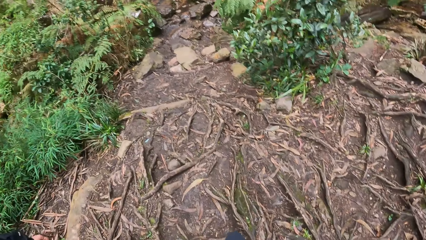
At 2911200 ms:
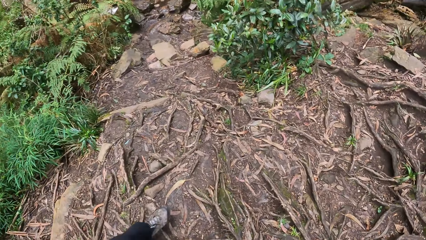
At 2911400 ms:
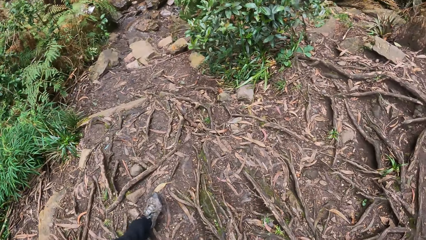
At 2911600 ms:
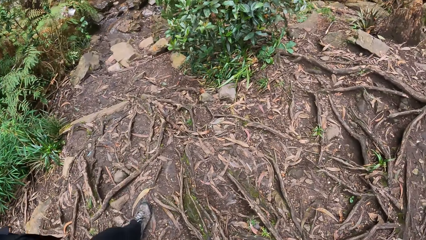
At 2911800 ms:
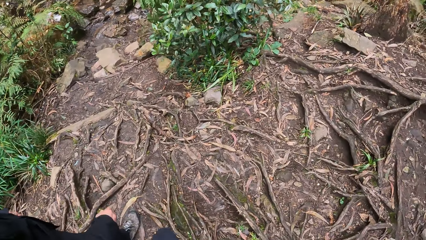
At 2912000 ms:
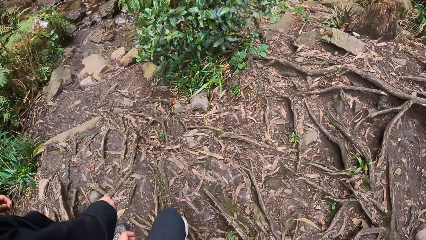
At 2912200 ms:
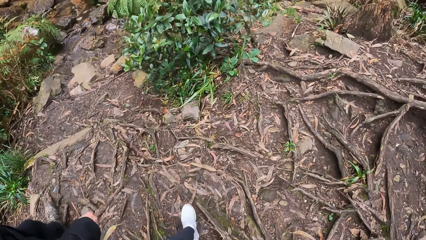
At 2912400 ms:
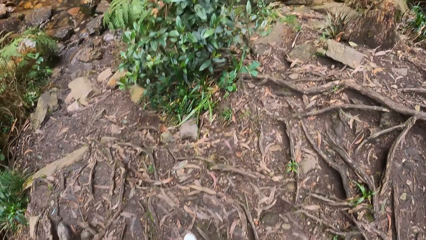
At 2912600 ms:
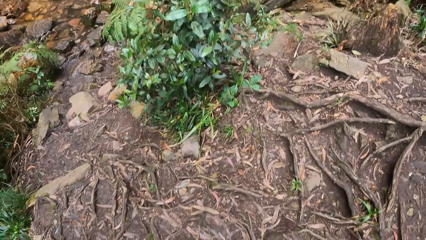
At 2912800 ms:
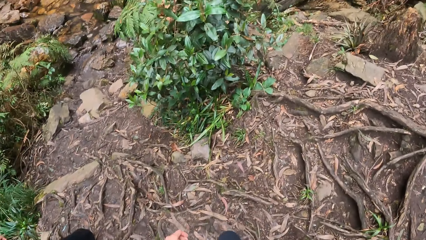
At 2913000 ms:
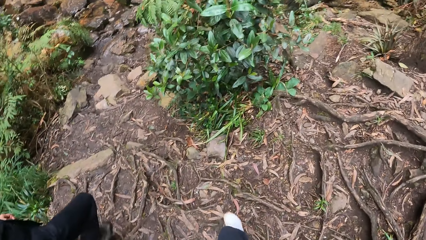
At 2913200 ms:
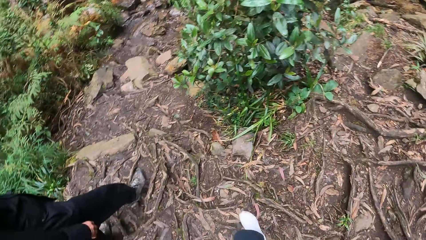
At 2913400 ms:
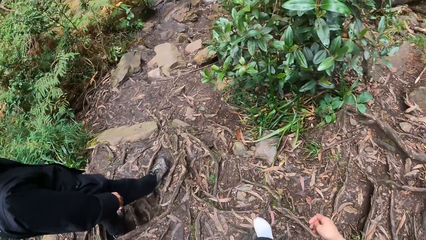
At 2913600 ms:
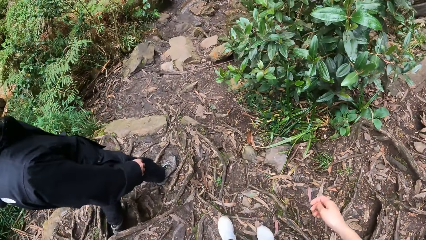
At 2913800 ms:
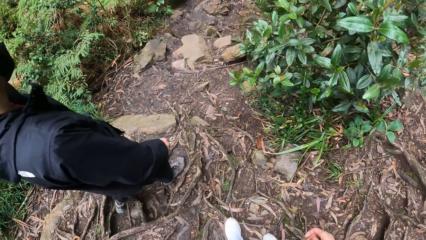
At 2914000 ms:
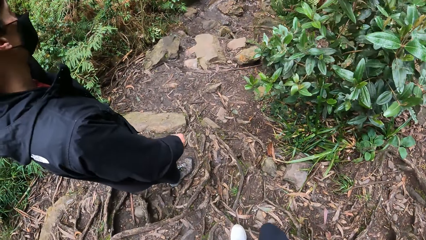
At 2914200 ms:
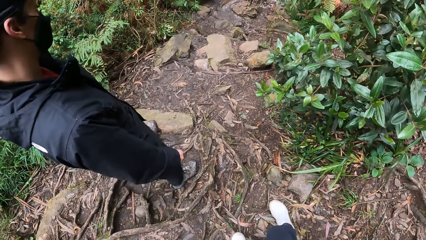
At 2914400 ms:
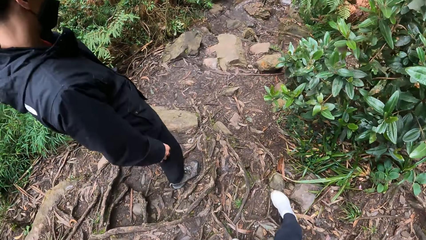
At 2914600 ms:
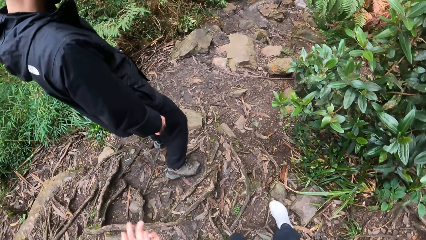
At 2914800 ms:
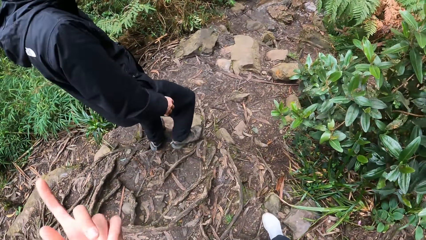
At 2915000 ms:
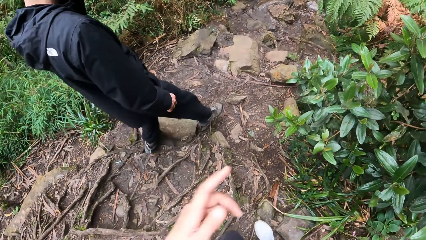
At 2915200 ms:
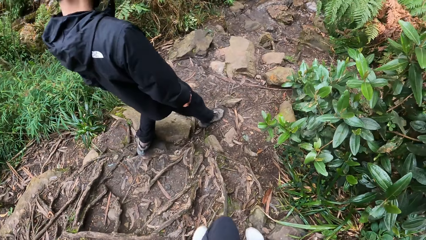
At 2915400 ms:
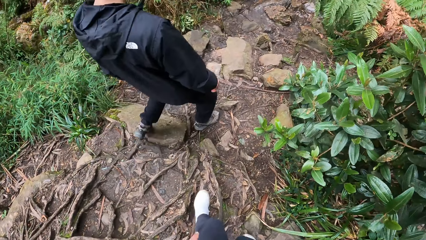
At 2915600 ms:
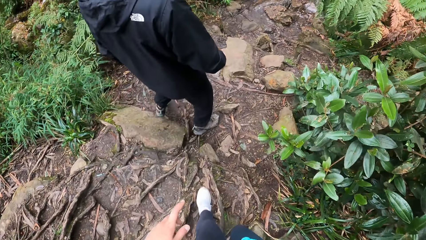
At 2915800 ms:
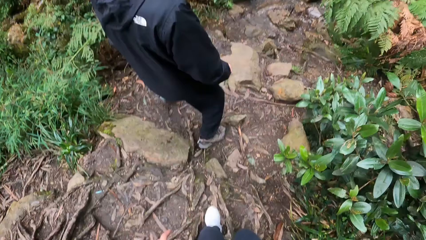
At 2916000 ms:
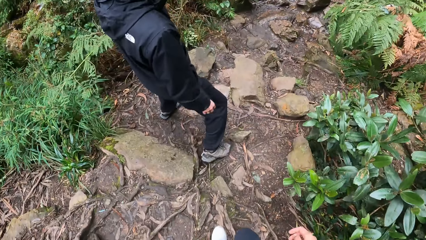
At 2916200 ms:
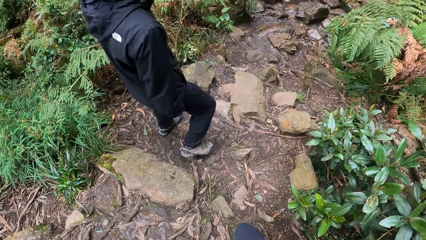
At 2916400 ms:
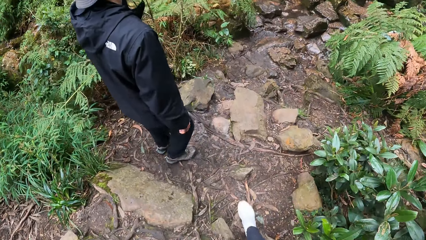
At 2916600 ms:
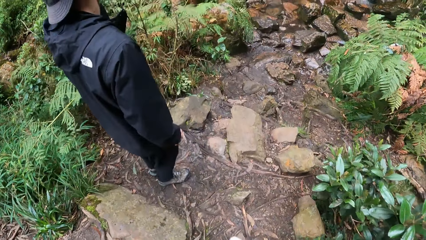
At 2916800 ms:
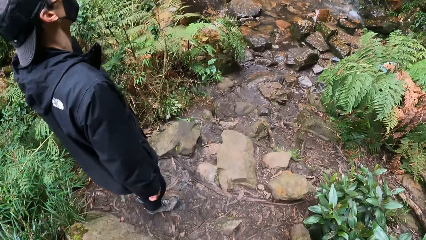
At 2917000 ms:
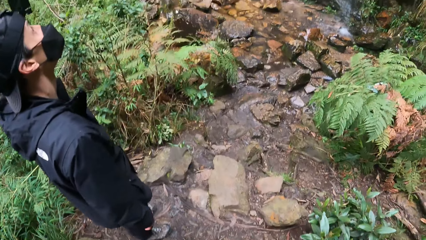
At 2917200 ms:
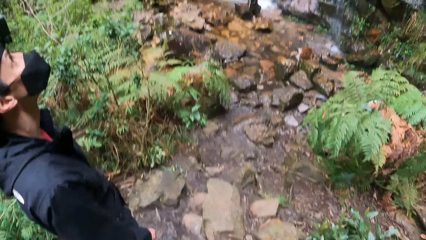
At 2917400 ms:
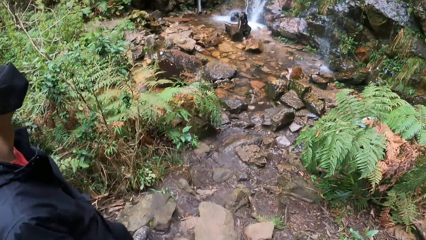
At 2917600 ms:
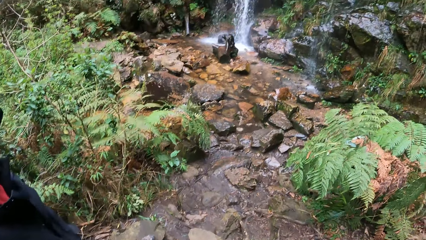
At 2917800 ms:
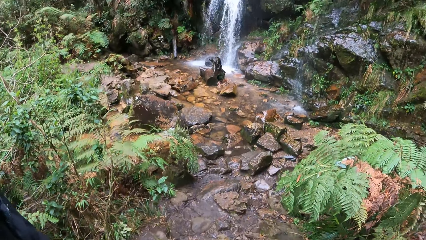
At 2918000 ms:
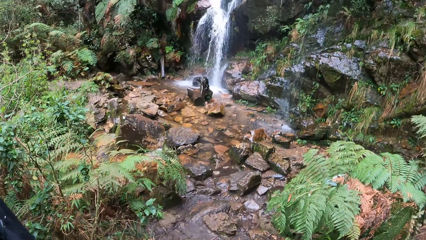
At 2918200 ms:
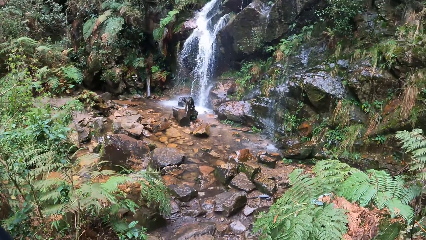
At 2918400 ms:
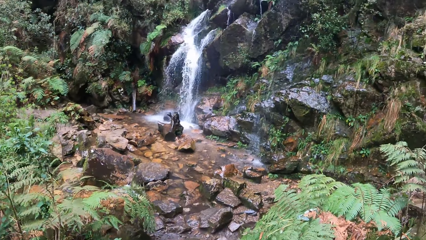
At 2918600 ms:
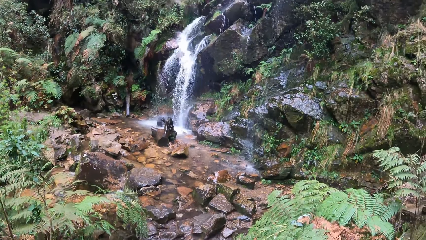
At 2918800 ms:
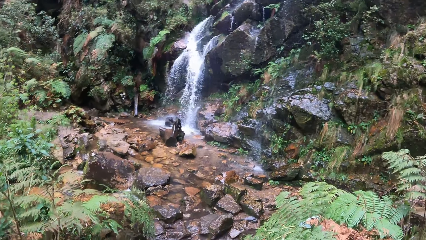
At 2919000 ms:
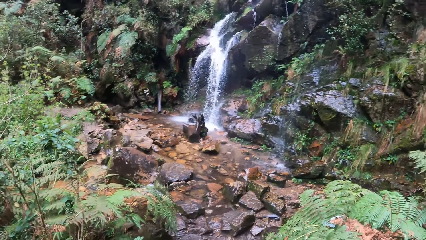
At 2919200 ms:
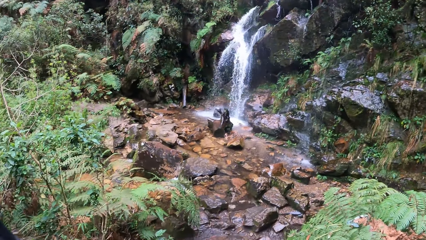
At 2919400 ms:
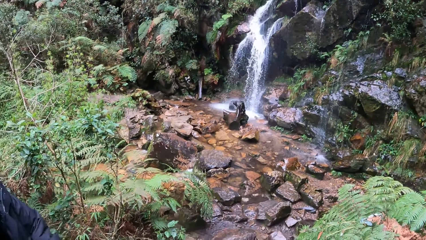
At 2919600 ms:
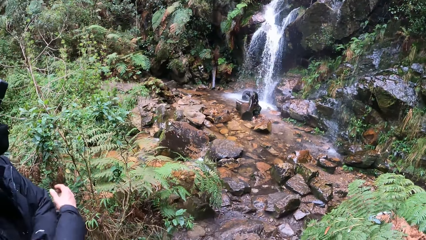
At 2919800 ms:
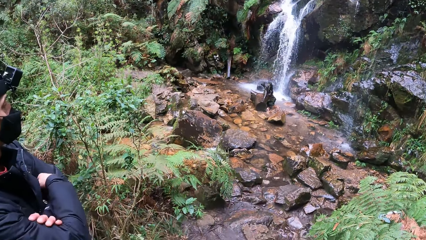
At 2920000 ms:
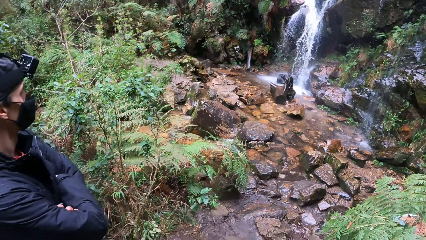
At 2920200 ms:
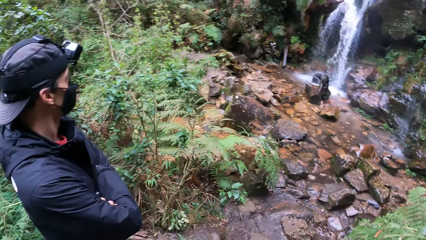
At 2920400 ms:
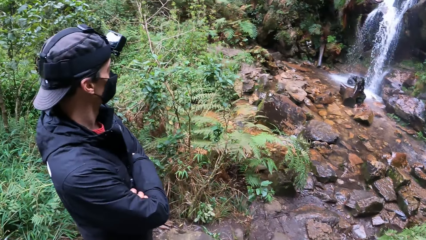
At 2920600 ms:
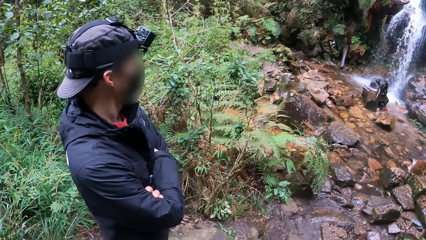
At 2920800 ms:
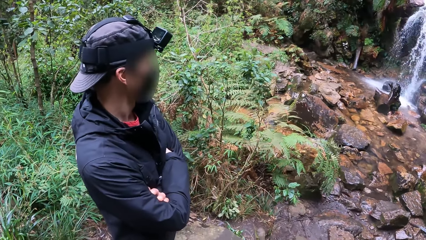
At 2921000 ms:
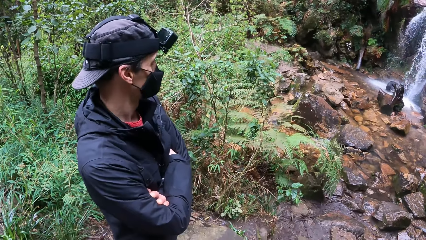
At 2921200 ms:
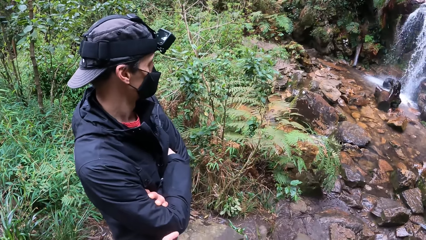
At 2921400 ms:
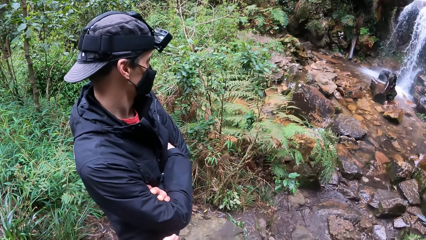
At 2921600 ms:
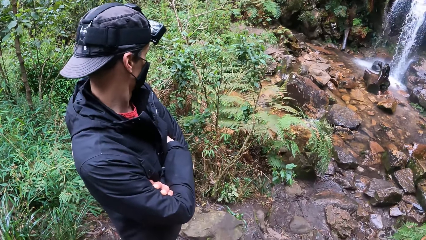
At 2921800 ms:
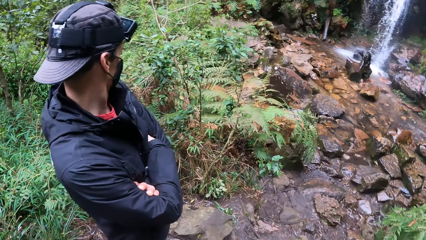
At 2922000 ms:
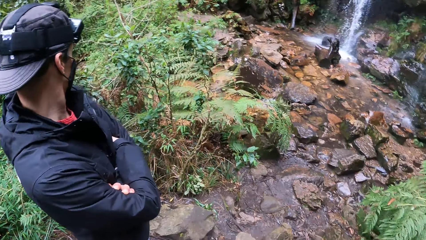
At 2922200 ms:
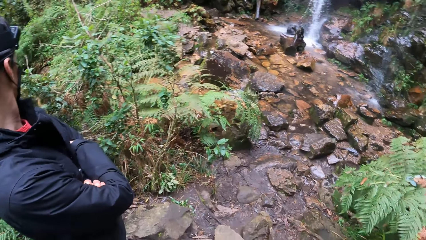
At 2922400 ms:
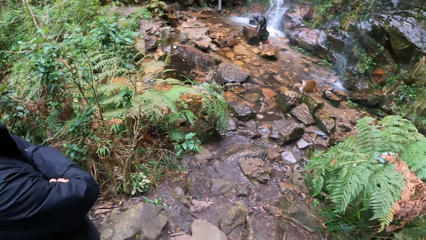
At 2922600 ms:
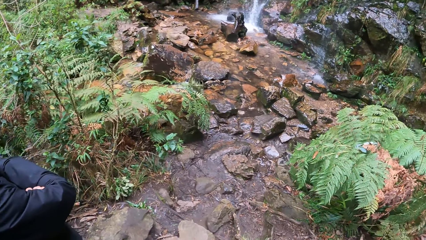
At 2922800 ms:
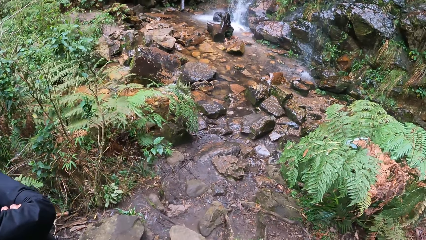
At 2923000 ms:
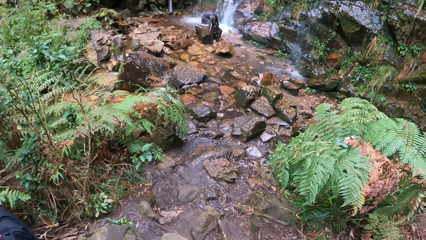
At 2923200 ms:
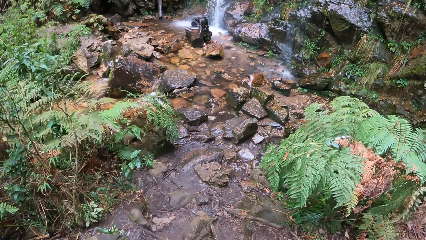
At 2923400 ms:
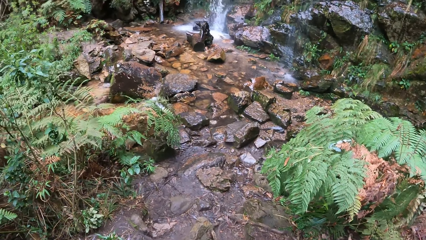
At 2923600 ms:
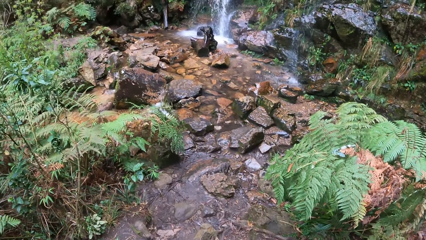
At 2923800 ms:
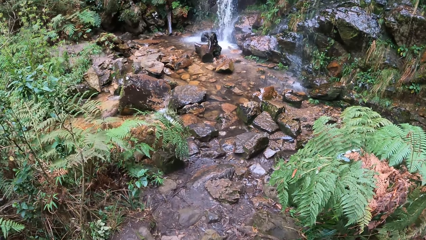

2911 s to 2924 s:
The camera wearer points using a finger. They look around.

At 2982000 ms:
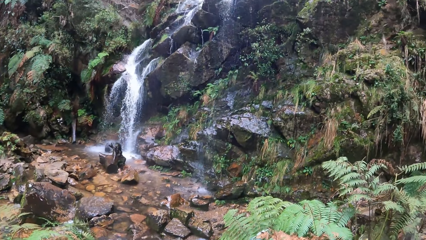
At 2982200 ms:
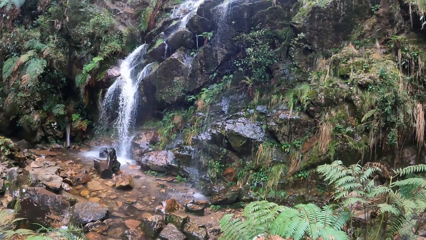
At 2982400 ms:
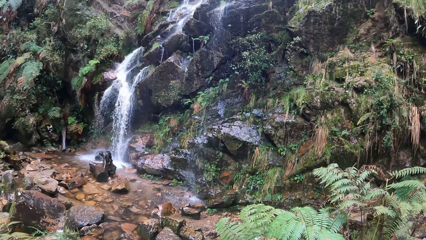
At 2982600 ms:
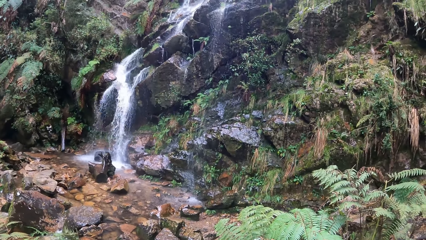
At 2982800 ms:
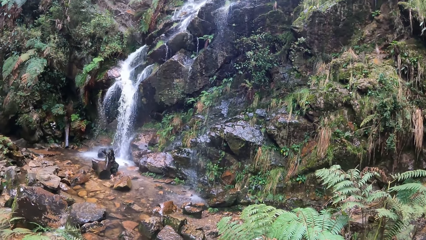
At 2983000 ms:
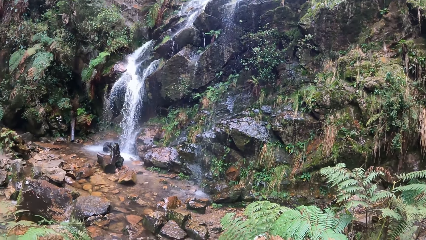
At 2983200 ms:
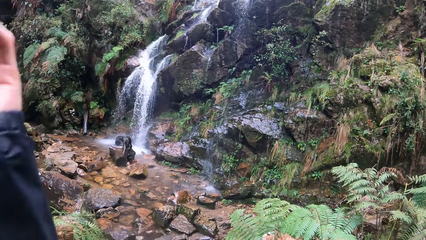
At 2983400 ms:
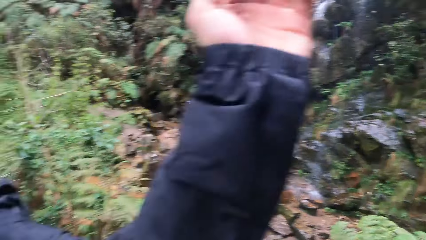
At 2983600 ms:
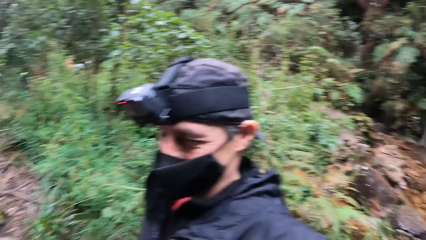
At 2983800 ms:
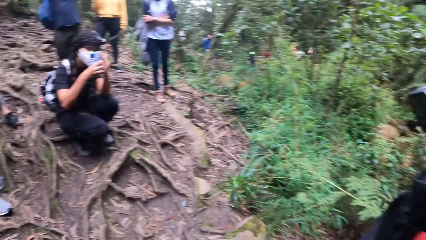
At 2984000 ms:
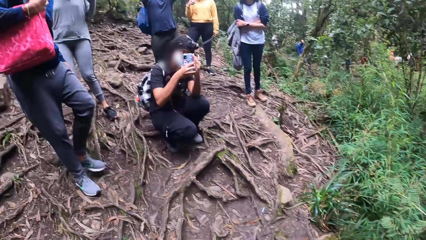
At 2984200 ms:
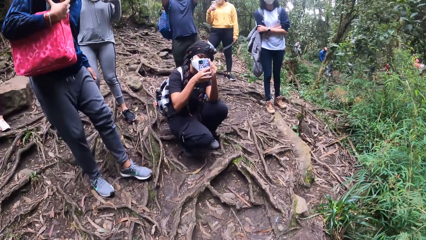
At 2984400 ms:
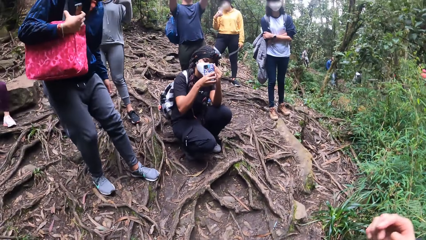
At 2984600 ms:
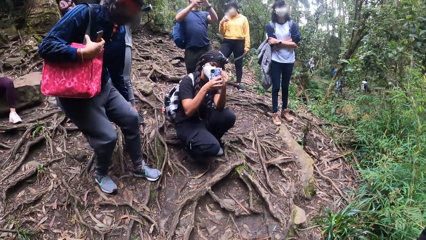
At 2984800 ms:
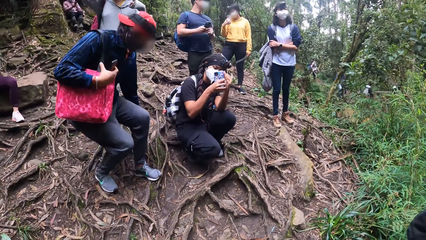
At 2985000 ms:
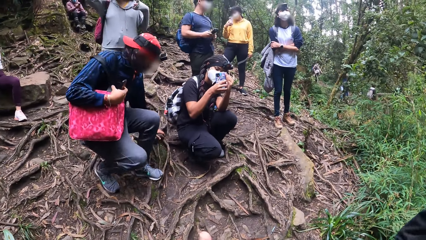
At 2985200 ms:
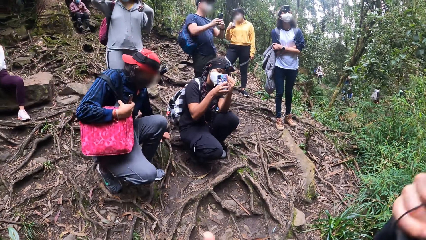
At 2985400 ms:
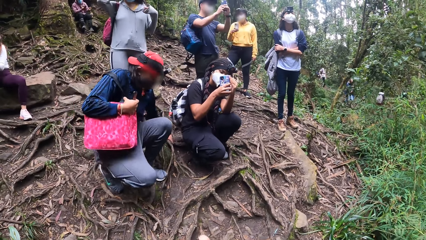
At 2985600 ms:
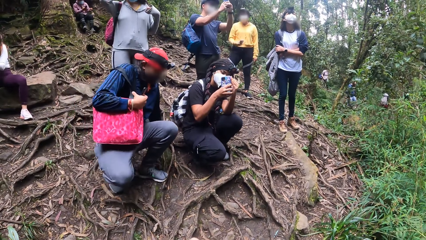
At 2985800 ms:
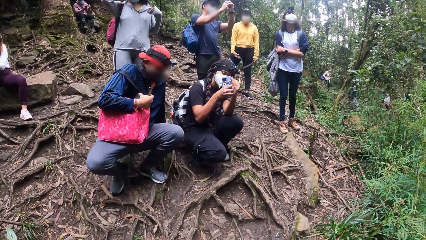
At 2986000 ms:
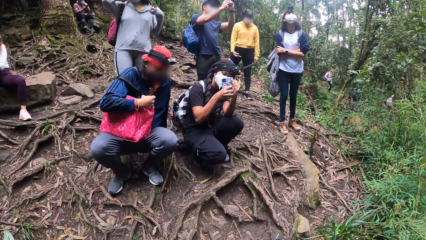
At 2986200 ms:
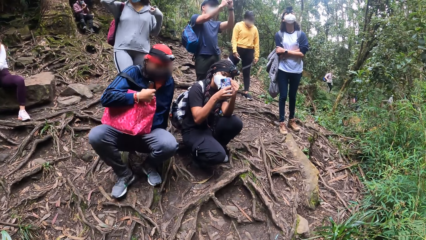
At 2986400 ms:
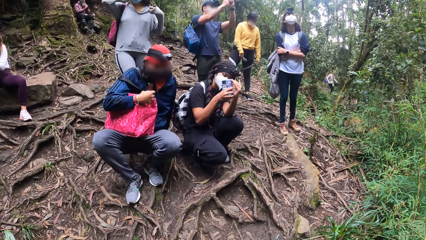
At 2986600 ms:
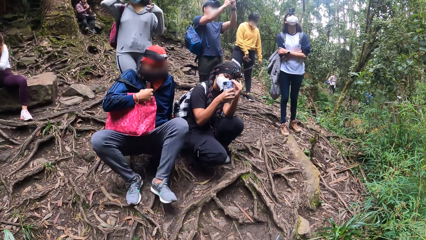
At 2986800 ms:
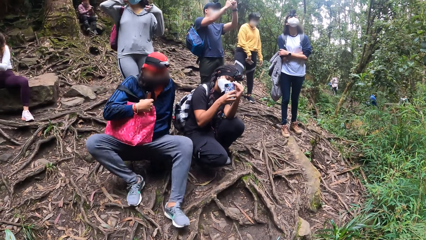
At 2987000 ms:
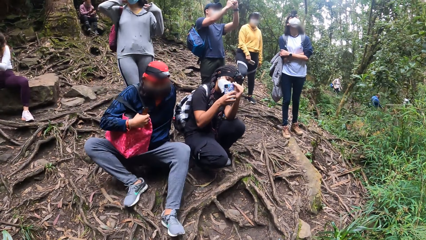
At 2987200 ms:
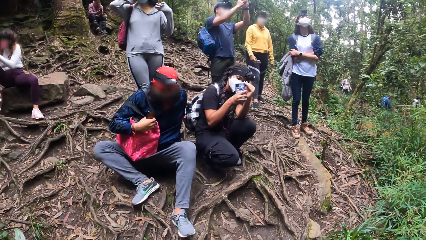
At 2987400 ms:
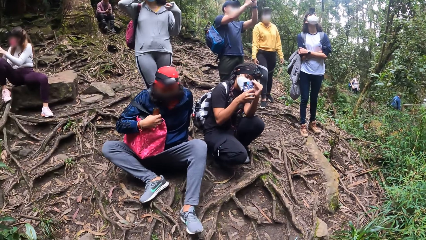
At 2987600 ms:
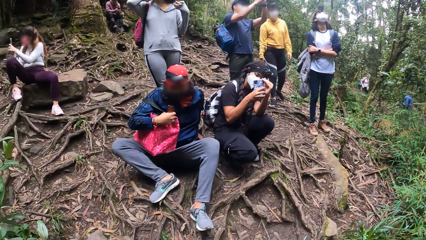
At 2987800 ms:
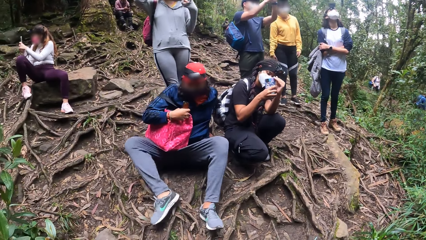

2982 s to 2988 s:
A woman operates a phone with her right hand. A man sits on the floor. Another man sits on the floor.
